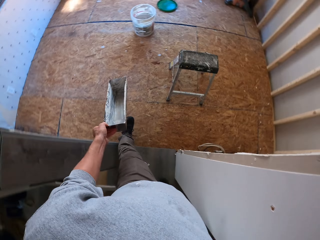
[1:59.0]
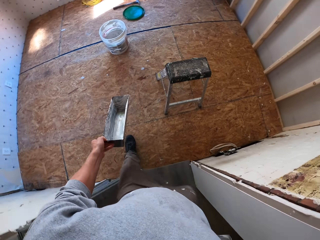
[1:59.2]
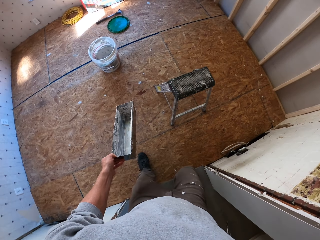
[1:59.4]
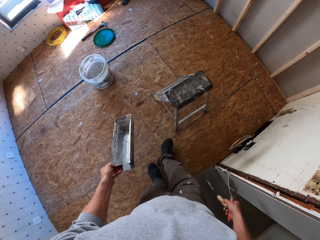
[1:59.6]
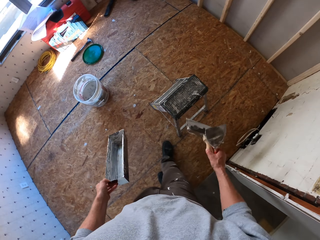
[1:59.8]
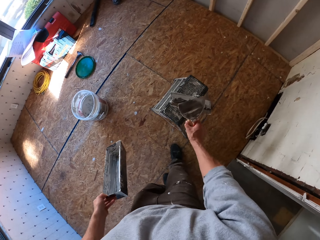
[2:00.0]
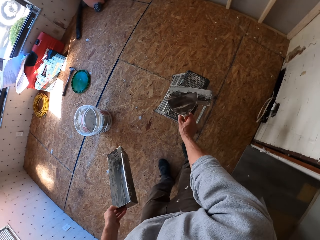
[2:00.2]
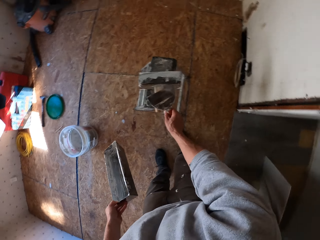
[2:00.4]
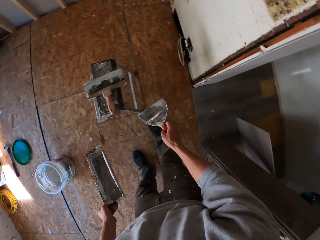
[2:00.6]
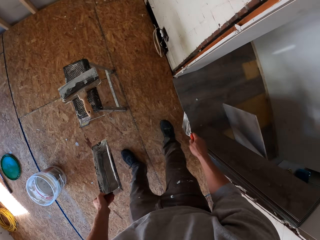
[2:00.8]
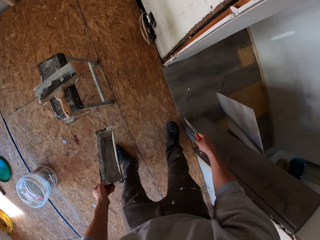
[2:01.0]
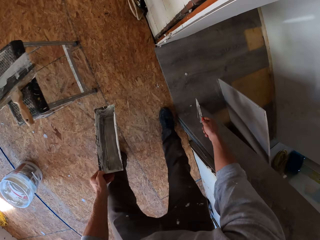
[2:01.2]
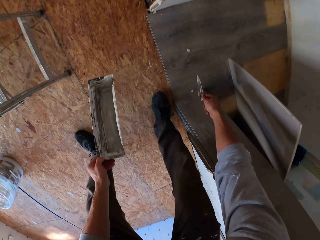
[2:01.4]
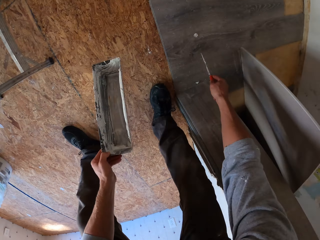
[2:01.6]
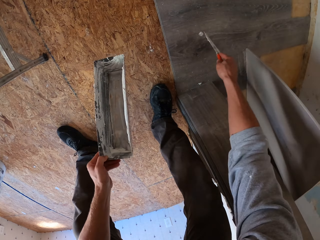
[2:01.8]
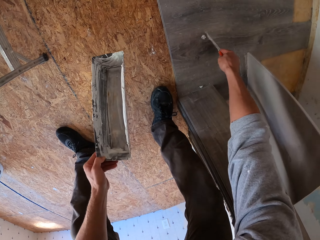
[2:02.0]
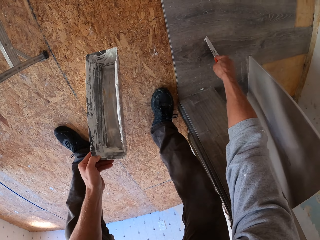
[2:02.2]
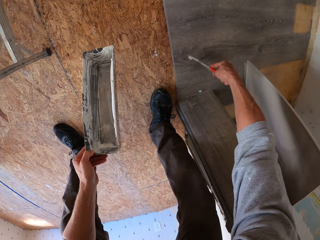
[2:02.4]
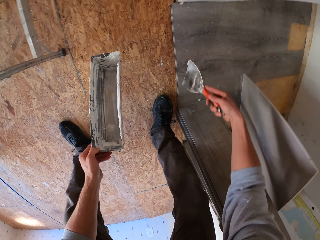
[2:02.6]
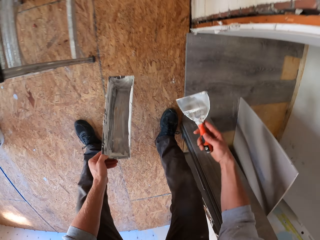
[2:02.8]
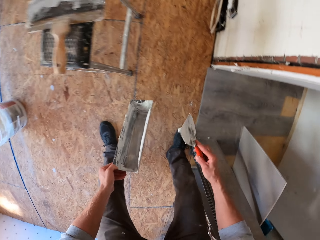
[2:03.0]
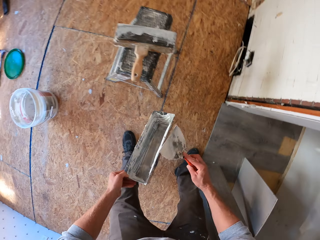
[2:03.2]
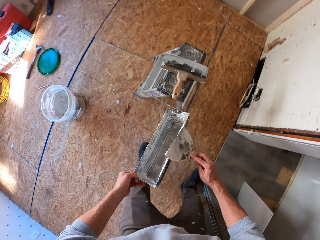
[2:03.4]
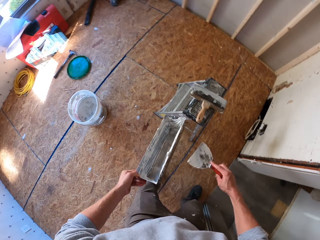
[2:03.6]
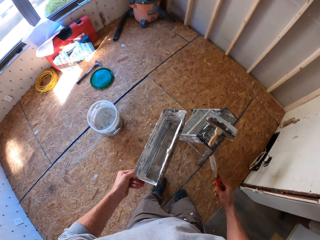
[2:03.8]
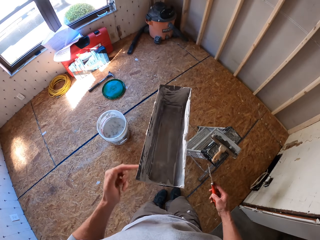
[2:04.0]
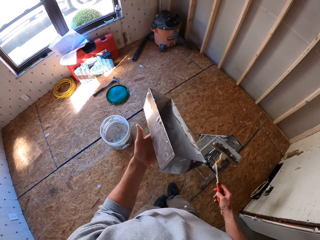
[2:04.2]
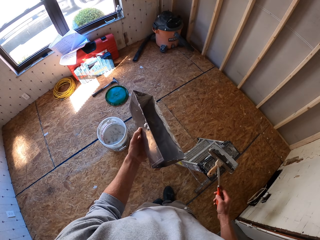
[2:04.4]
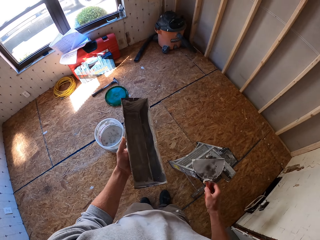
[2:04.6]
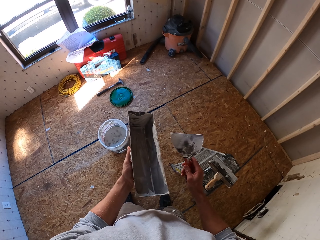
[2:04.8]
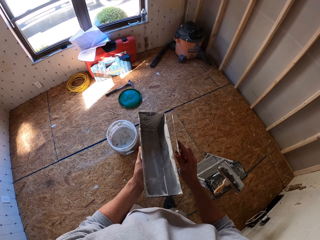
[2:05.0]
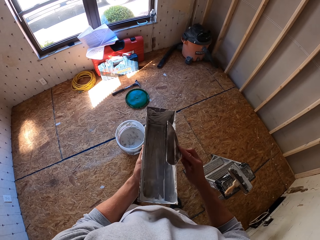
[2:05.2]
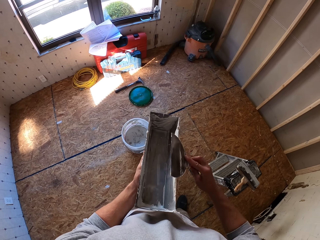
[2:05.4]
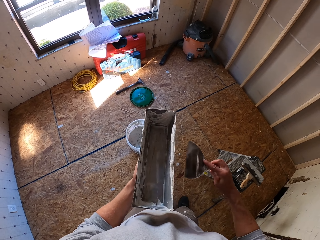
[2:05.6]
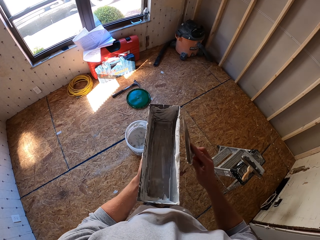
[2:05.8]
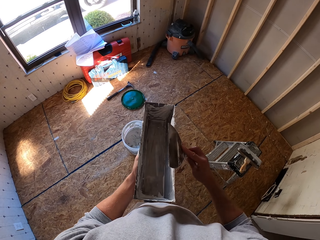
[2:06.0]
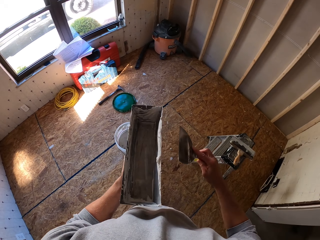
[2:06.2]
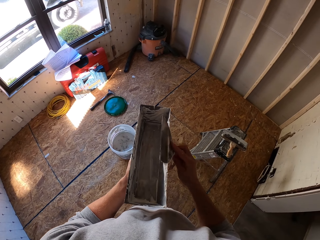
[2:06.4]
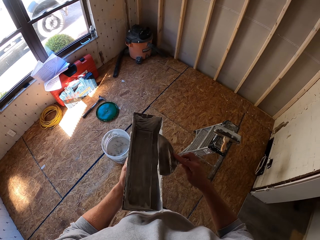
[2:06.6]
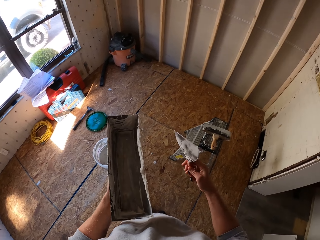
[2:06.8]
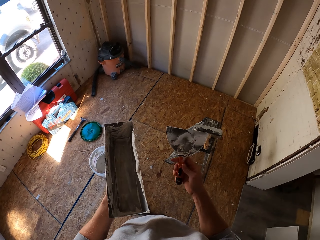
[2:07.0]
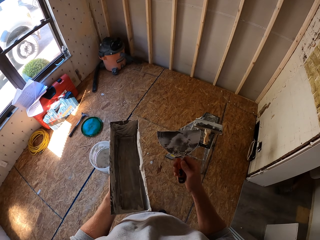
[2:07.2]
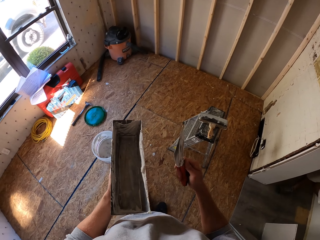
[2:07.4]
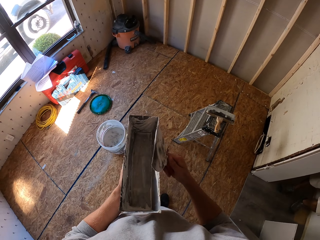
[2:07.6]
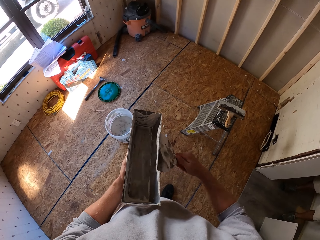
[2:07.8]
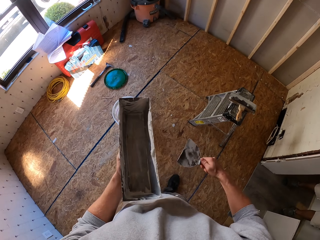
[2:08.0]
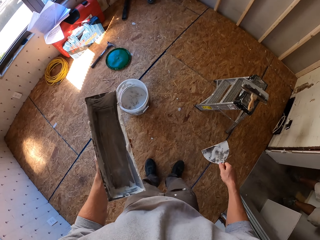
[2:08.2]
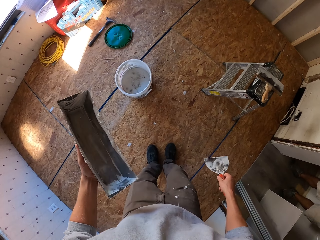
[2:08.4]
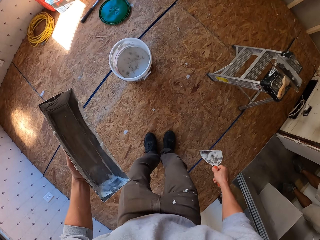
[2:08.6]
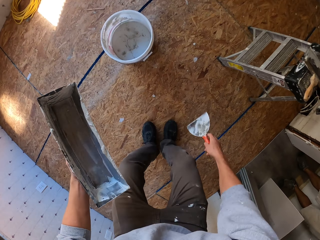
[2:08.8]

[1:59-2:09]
The camera wearer puts a trowel and something on the stool. They remove the filler from the floor with the trowel. They rub the trowel on something.

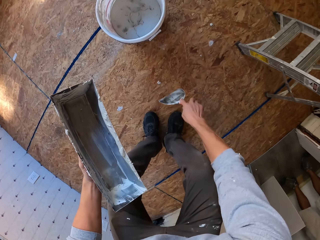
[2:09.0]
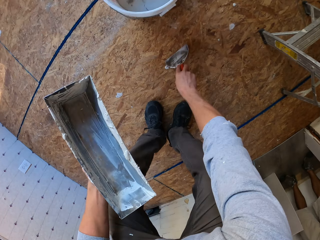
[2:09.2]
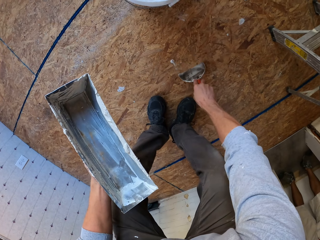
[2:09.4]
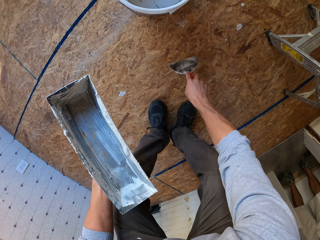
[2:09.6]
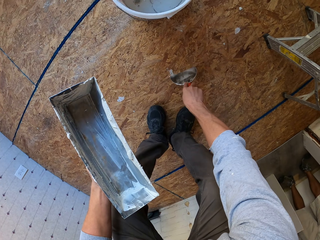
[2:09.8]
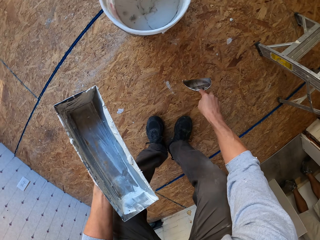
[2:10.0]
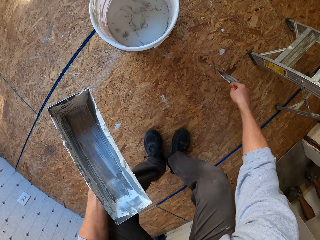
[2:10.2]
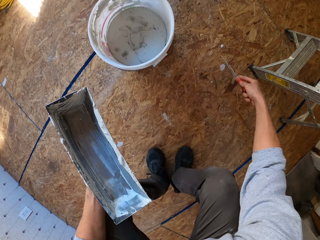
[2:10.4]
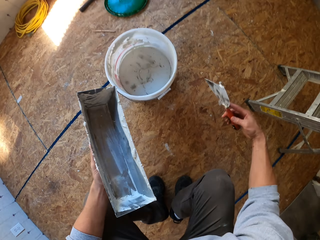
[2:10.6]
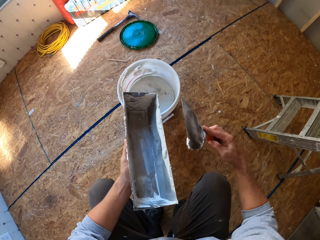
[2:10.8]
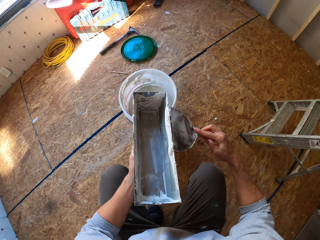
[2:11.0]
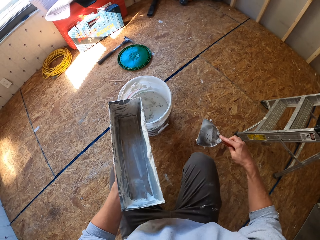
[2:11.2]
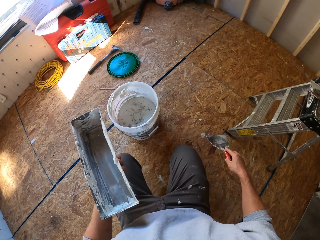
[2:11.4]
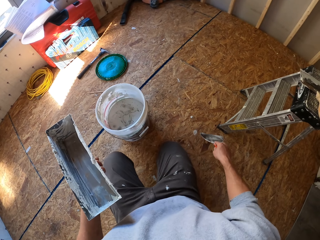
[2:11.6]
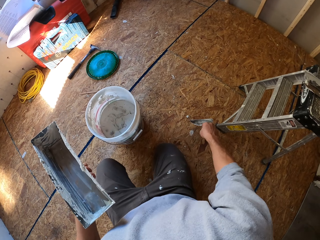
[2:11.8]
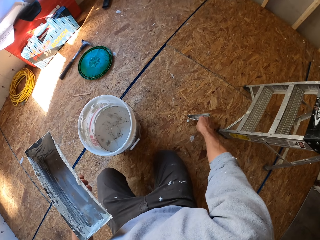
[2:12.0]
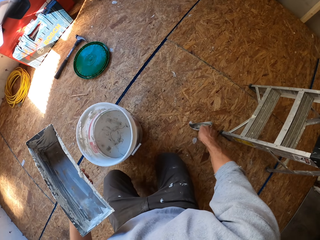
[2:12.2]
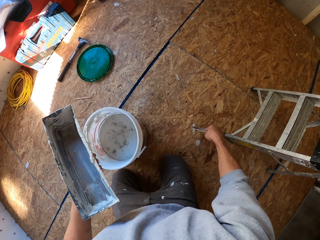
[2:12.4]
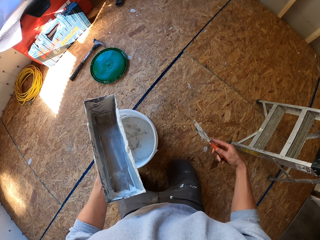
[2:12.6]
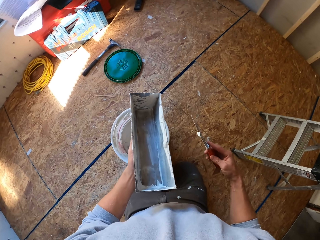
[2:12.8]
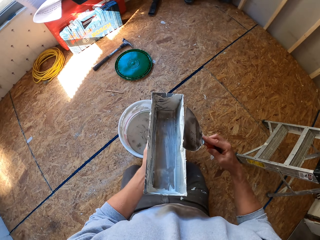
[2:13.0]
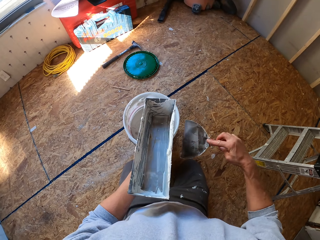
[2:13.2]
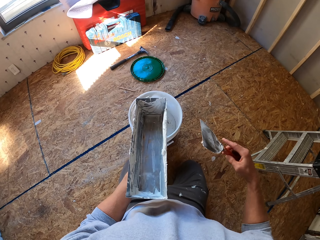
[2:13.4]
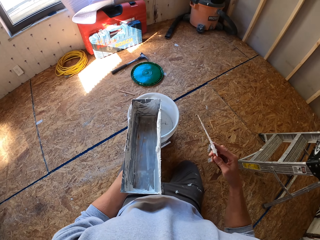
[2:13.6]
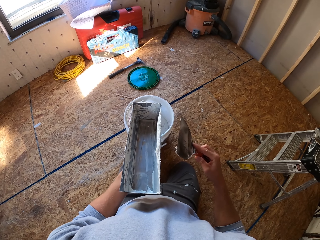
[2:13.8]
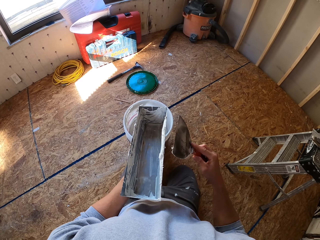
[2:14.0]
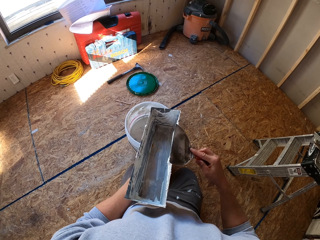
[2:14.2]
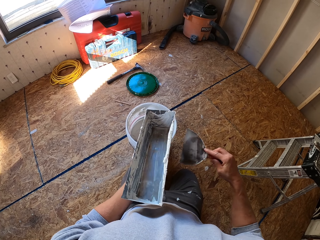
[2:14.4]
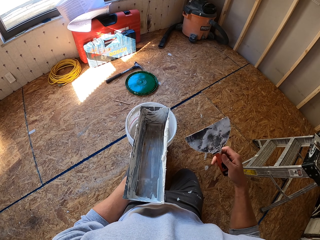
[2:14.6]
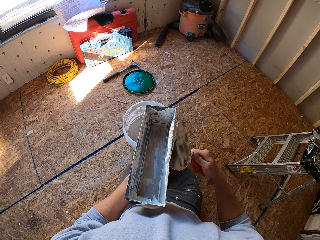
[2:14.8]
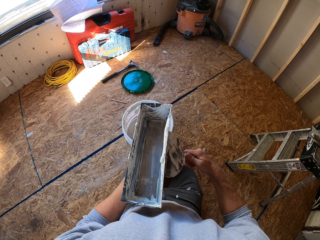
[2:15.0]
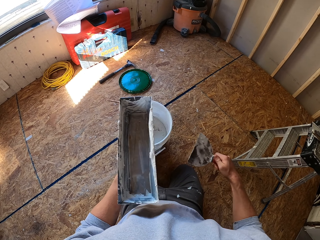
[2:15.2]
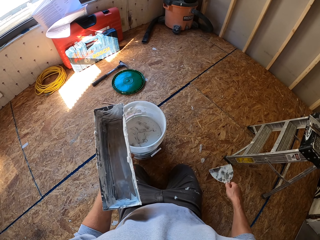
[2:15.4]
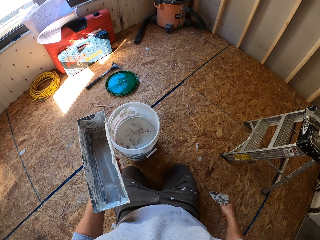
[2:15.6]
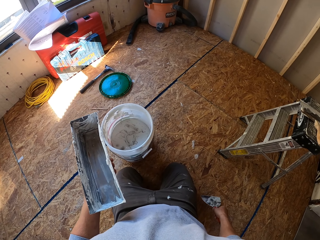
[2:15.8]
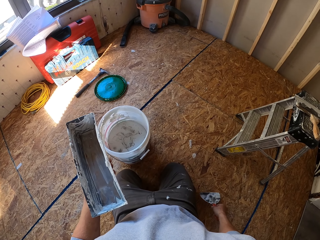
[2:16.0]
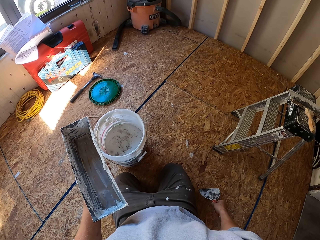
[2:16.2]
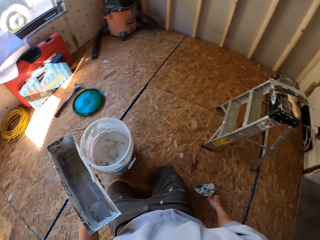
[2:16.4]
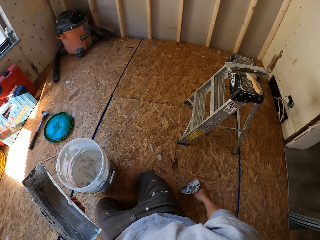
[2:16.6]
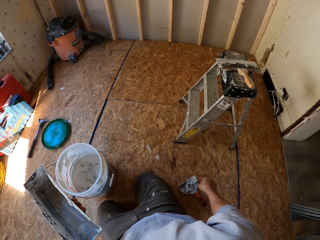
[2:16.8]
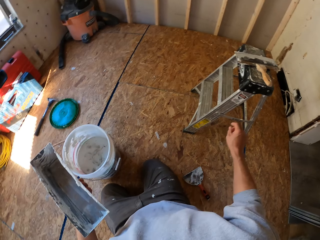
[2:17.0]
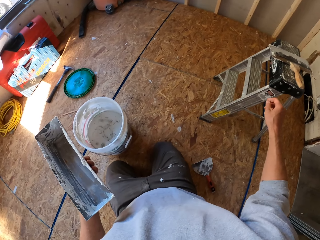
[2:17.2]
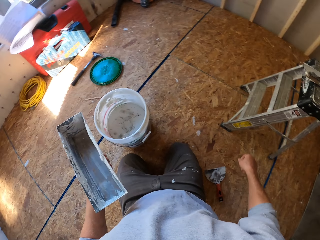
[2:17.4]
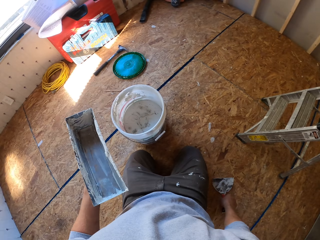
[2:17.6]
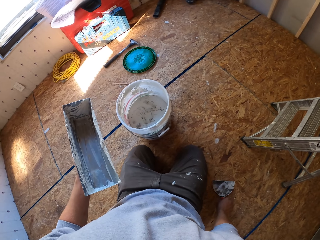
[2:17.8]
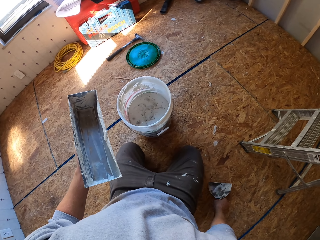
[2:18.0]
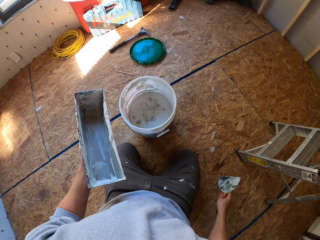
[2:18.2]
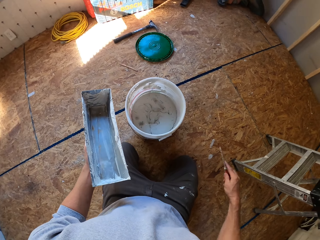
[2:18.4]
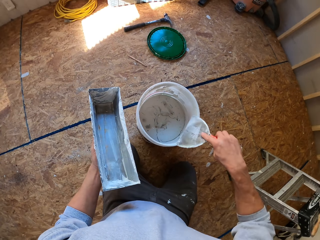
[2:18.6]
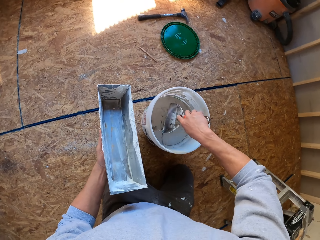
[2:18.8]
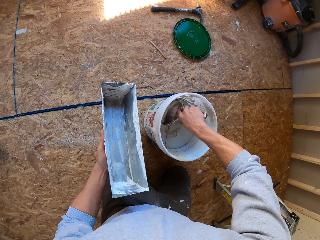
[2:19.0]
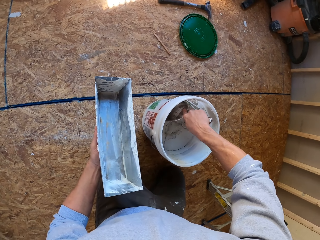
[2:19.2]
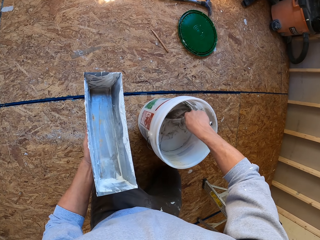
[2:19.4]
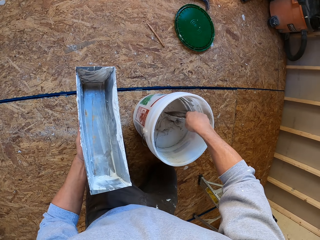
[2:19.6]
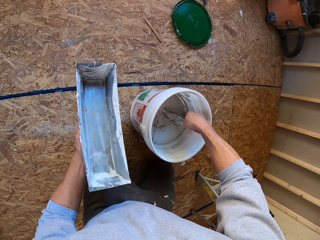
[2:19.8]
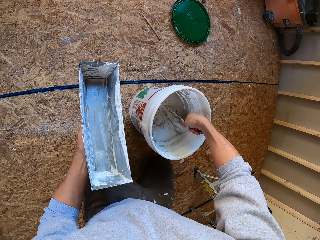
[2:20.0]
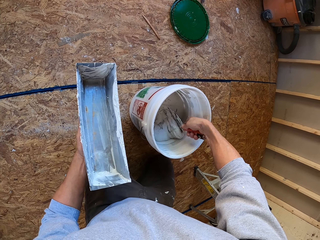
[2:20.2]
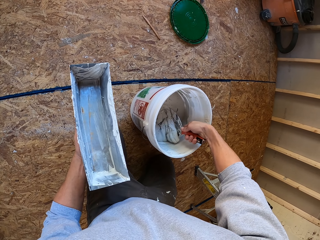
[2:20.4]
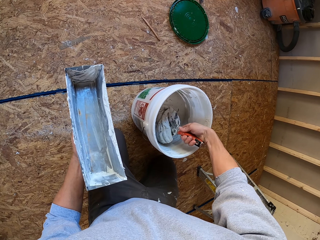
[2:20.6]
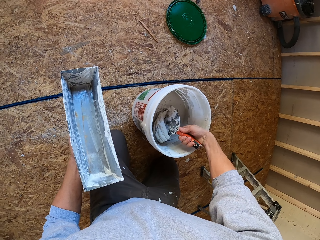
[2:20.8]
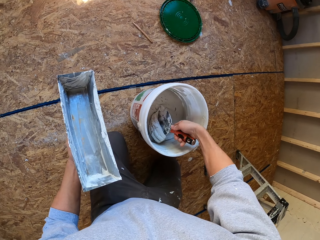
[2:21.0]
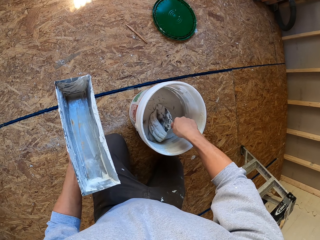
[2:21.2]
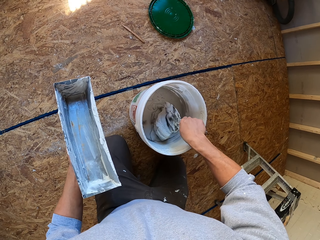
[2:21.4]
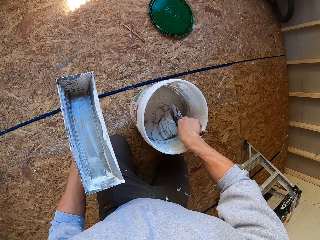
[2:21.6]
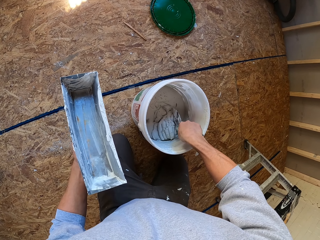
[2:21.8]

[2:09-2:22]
The camera wearer removes the filler on the floor with a trowel. They rub the trowel on something. They remove the filler on the floor with the trowel. They rub the trowel on something. They put the trowel on the floor. They pick the trowel from the floor. They scoop filler from the bucket.
